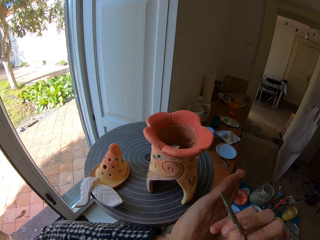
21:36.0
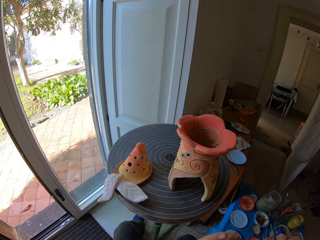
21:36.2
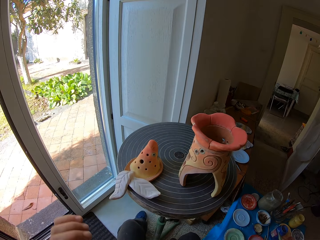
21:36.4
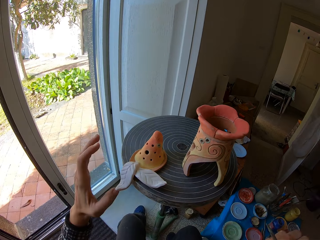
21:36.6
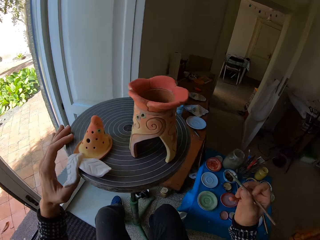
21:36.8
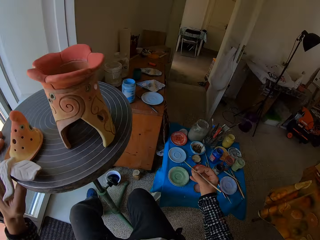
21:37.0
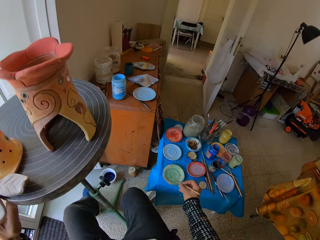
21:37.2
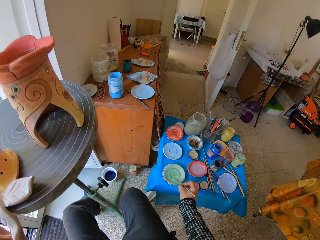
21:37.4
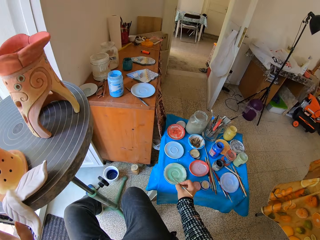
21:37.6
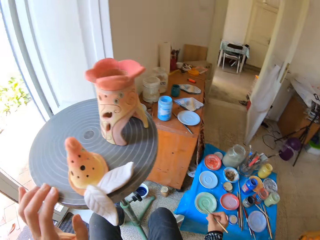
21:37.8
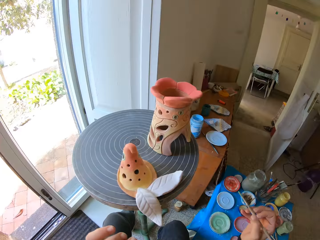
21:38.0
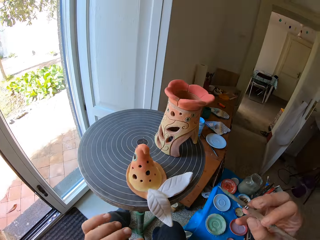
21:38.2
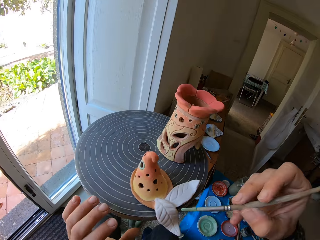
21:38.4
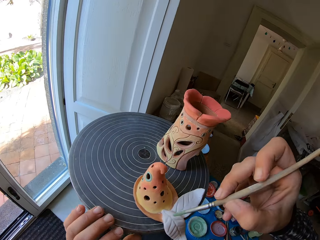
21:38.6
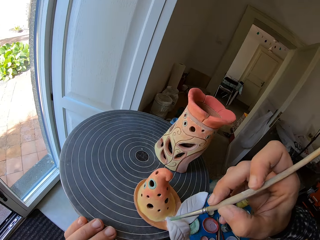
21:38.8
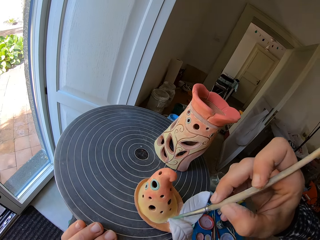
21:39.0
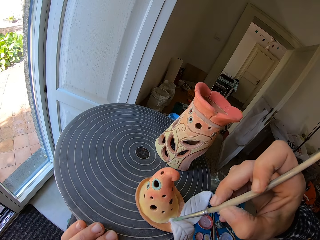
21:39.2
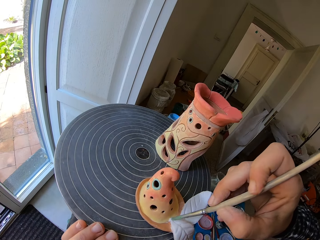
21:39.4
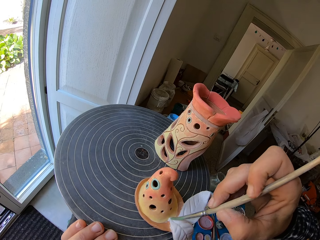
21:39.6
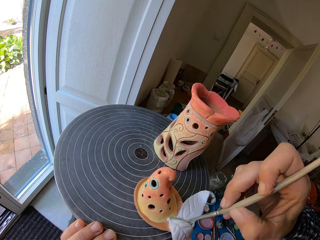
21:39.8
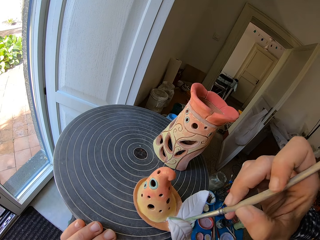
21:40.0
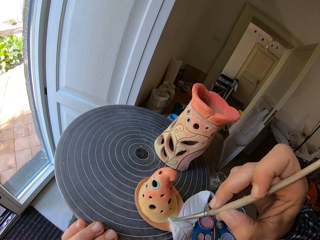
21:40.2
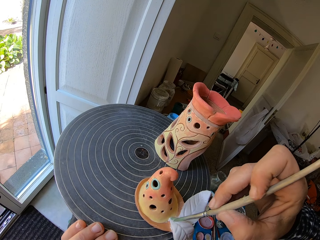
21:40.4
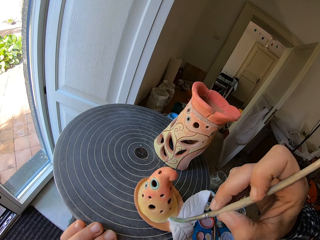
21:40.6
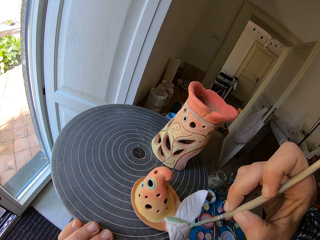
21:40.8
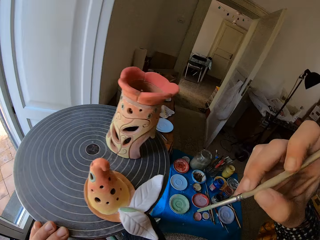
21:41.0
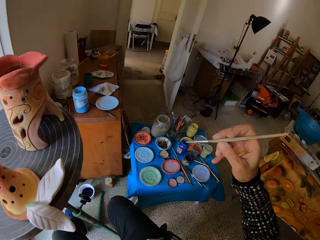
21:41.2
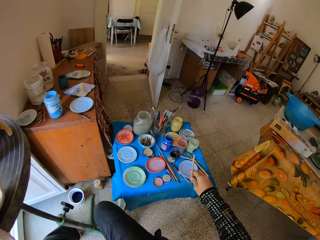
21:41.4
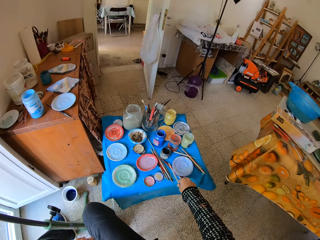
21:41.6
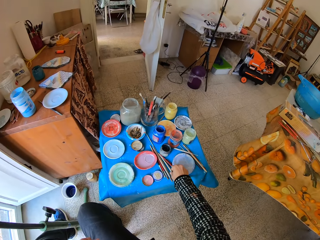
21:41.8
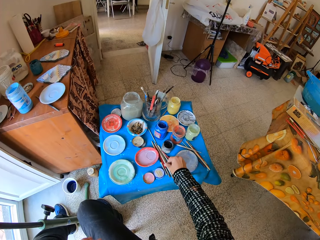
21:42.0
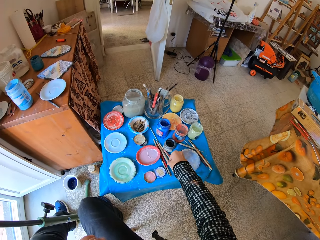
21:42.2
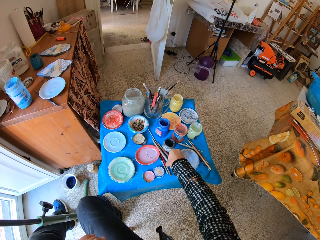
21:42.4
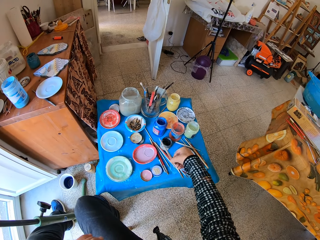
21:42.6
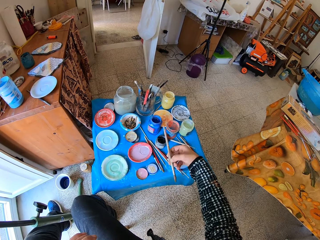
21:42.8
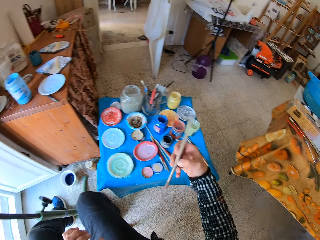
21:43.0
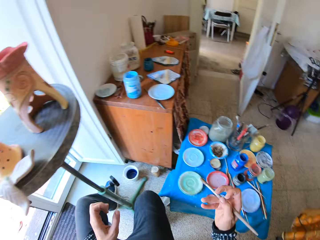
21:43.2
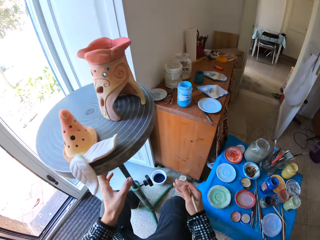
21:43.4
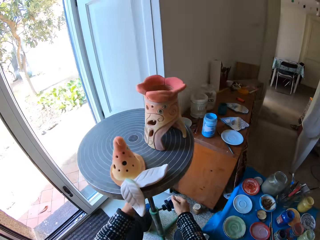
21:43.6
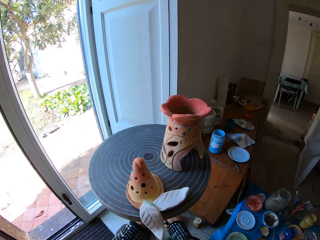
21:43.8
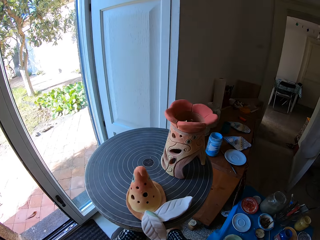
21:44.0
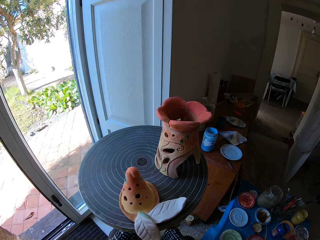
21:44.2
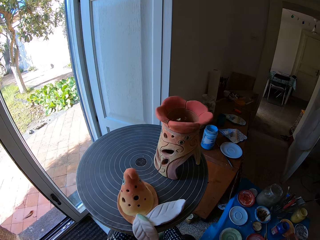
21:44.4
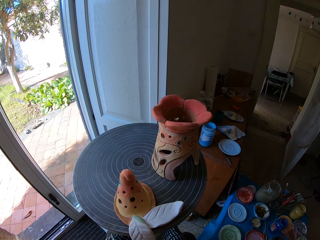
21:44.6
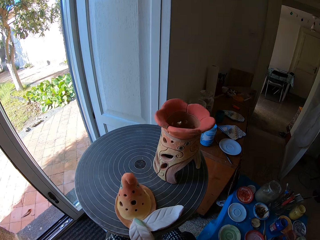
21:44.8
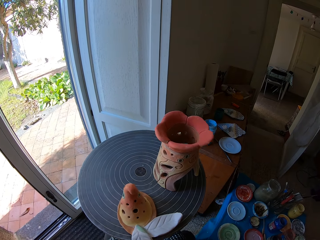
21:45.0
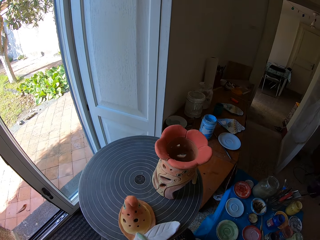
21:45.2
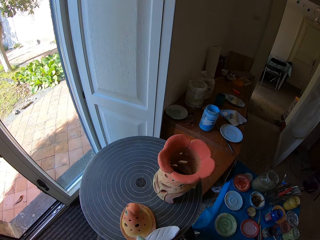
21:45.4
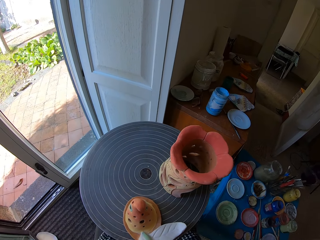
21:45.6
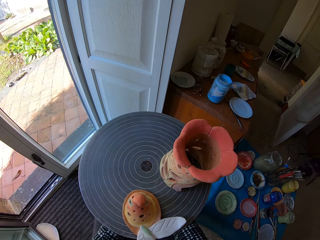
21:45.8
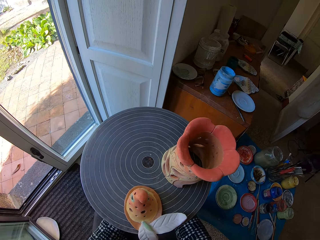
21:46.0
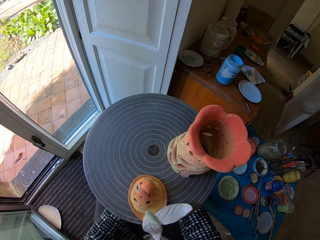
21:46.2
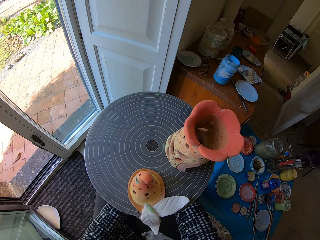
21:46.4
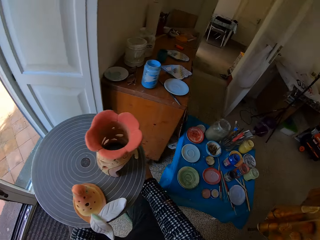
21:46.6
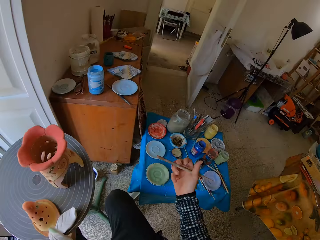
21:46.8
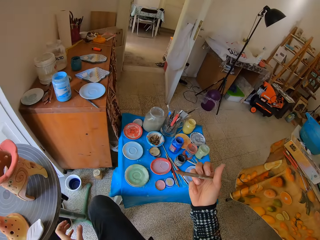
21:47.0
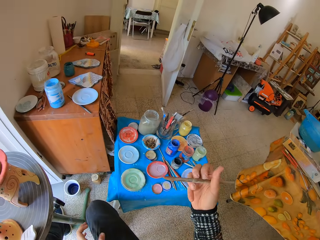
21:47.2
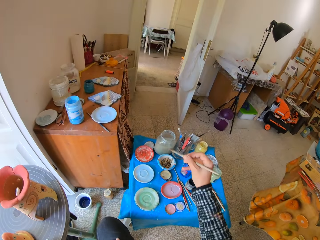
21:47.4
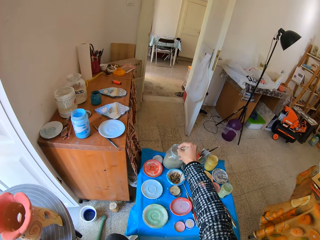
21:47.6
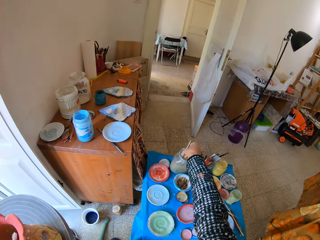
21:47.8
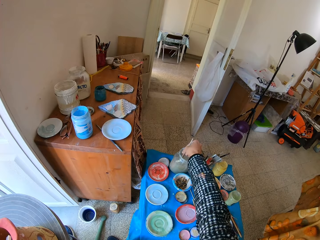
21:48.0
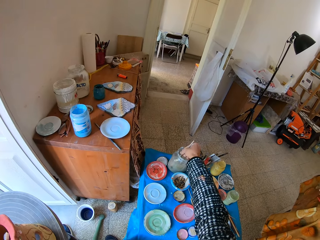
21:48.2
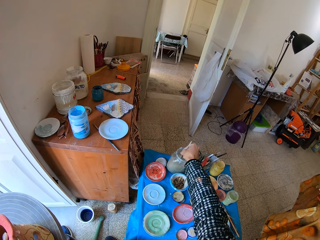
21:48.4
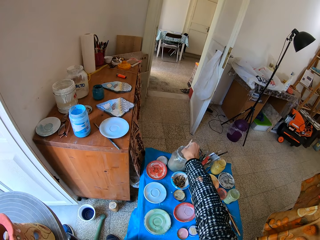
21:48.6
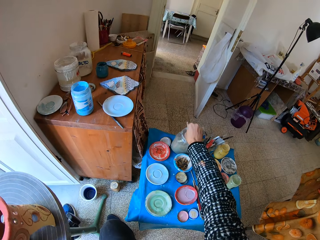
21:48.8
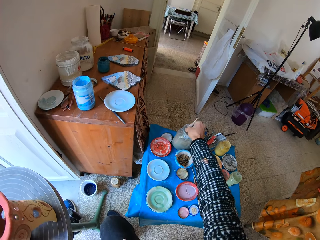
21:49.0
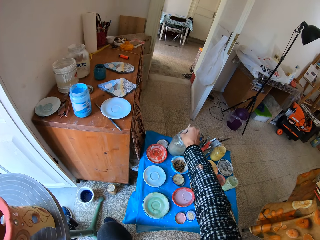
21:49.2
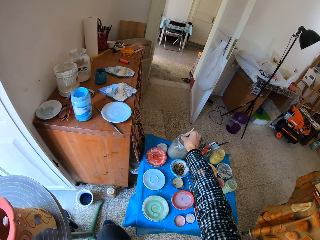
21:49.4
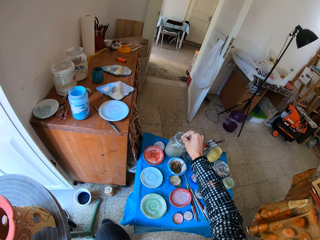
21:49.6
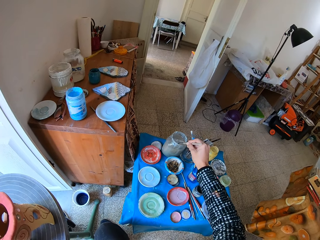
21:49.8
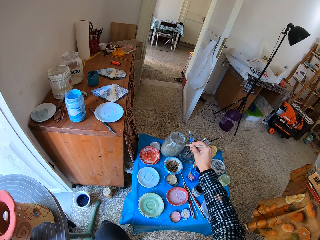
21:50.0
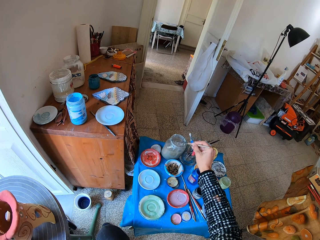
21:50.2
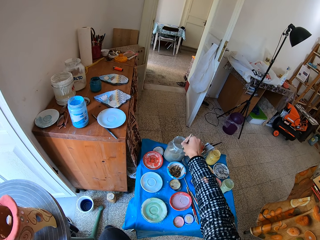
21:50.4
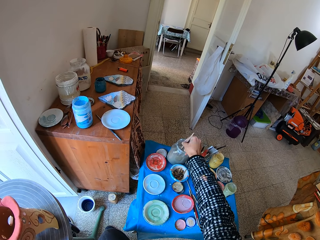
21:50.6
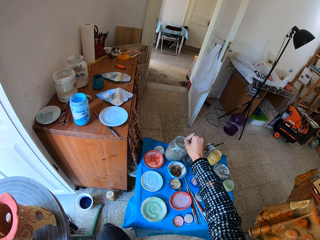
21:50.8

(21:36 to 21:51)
The camera wearer places her left hand on the pottery wheel. She turns the pottery wheel with her left hand. She wipes the paint brush in her right hand on the flat plastic of mixed paint. She moves the painting table. She paints a ceramic ware on the pottery wheel with the paint brush in her right hand. She drops the paint brush in her right hand on the stool. She picks up a paint brush on the stool with her right hand. She swings the paint brush in her right hand in a jar of solution on the stool. She dips the brush in something.

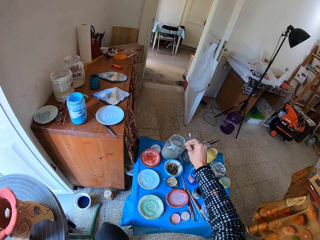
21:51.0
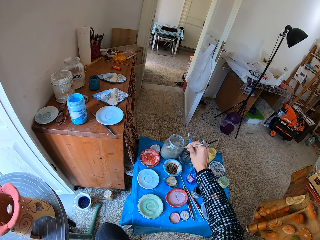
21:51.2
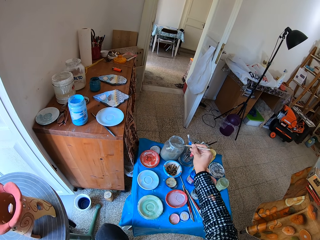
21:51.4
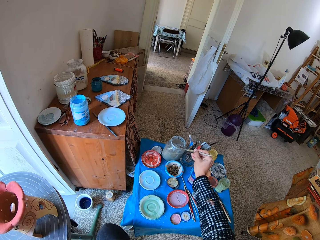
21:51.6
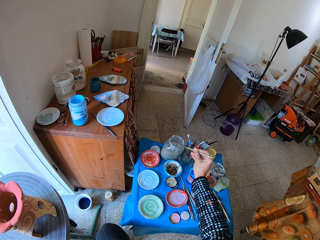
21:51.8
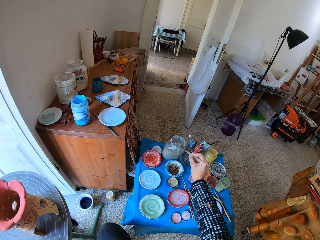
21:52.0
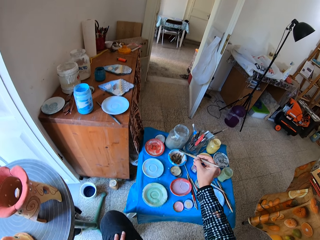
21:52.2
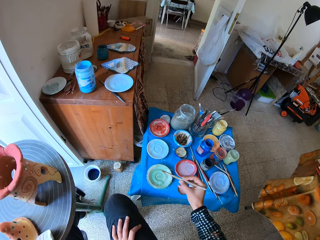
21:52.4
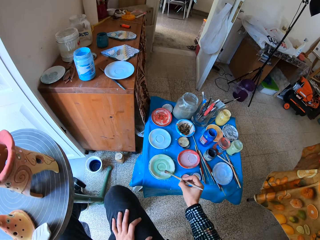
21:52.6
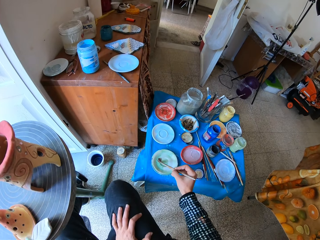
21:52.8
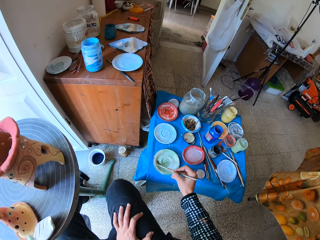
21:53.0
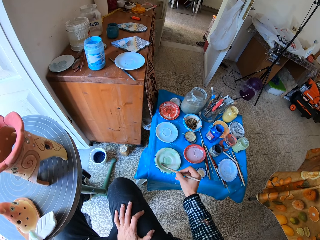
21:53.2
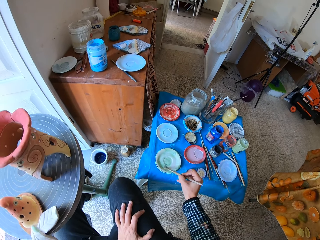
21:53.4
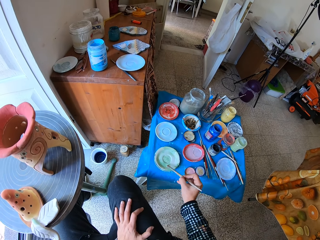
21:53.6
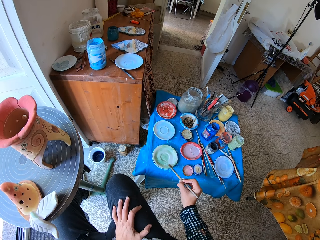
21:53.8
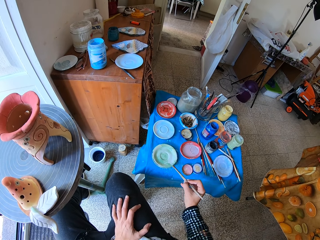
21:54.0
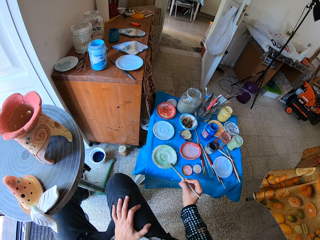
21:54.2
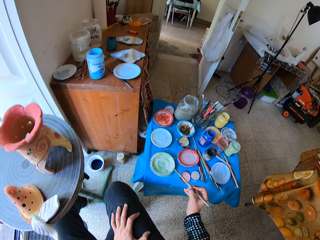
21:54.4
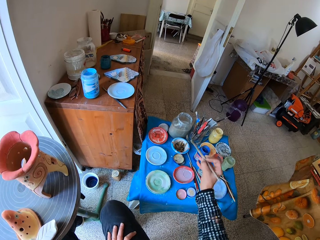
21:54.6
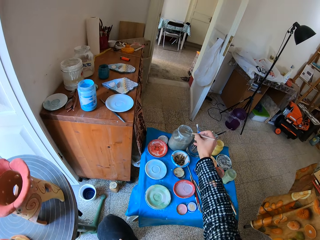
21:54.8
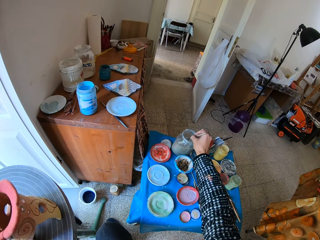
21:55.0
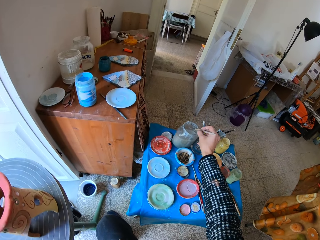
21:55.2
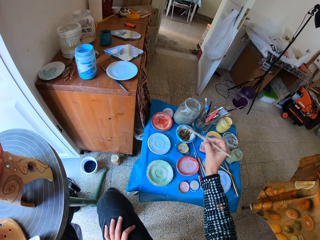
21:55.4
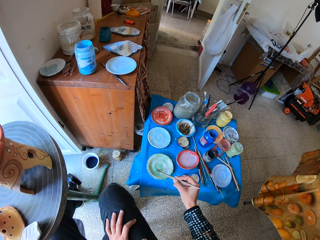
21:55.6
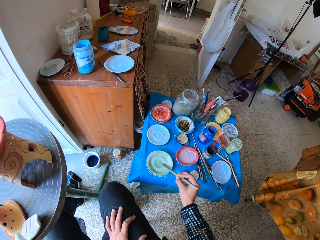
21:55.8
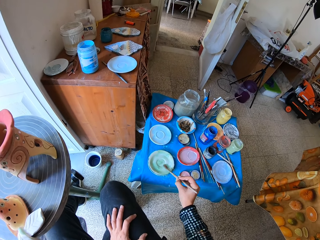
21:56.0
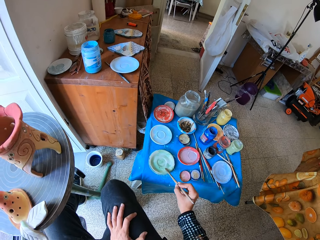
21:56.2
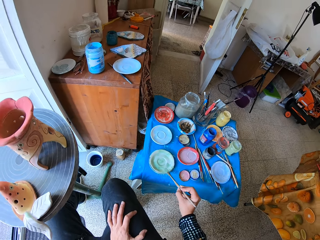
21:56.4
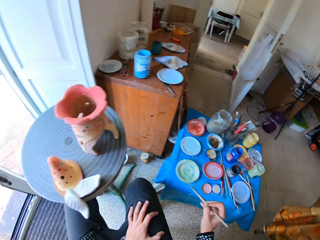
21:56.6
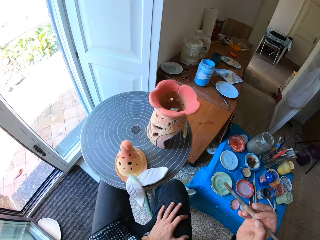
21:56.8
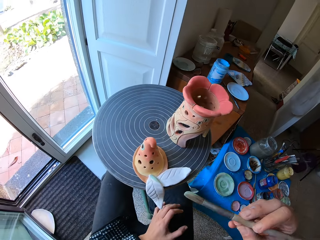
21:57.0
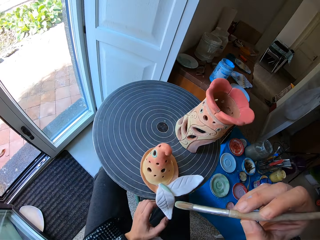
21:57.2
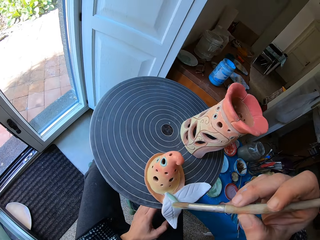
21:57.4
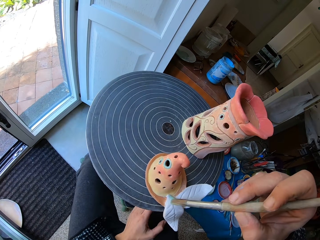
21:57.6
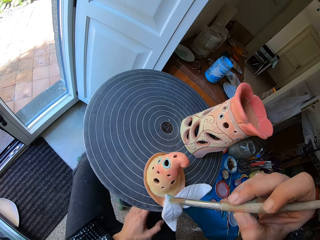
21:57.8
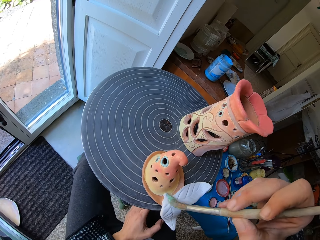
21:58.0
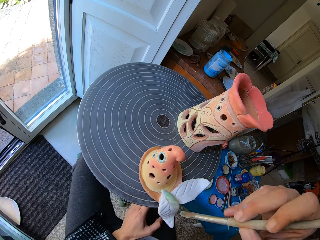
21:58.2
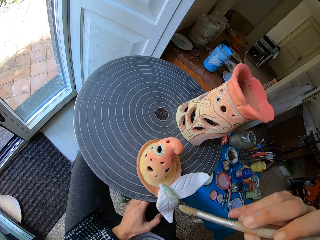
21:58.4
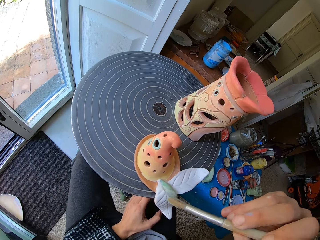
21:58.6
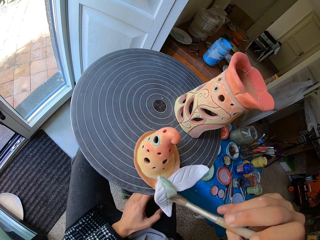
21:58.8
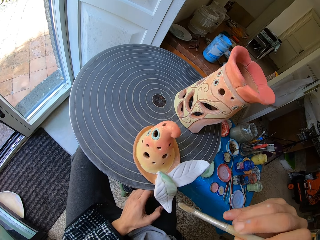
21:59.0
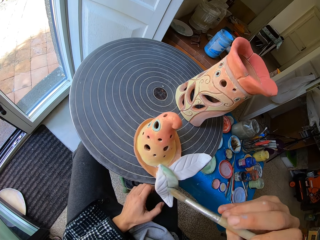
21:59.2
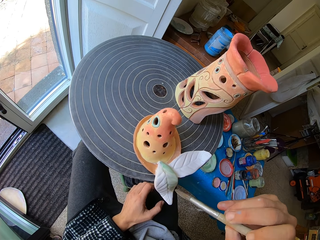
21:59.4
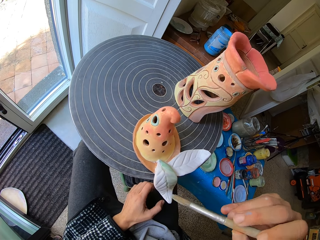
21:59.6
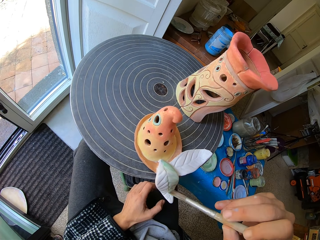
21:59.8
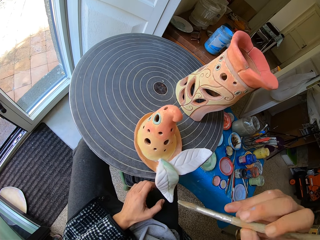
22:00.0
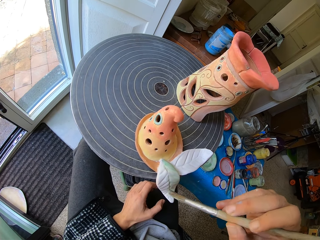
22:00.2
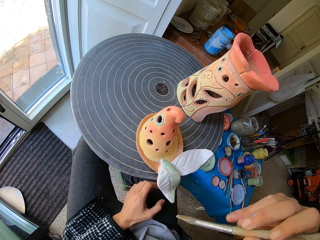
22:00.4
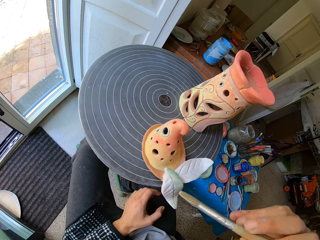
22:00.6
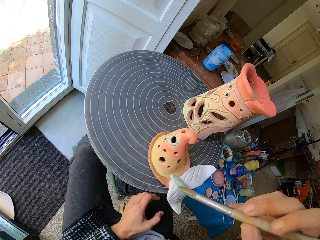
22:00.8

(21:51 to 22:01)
The camera wearer mixes colors on the flat plastic with the paint brush in her right hand. She dips the brush in paint. She dips the paint brush in her right hand into a jar of solution on the stool. She dips the brush in the paint. She paints the ceramic ware on the pottery wheel with the paint brush in her right hand.
